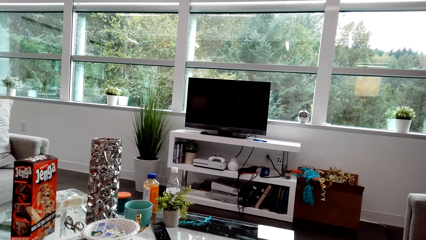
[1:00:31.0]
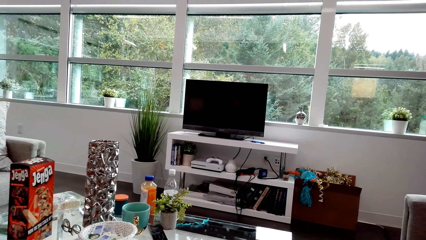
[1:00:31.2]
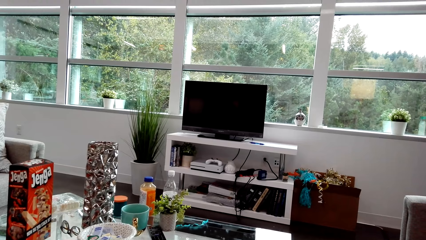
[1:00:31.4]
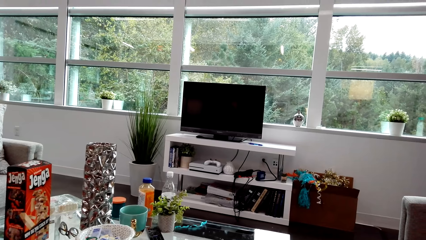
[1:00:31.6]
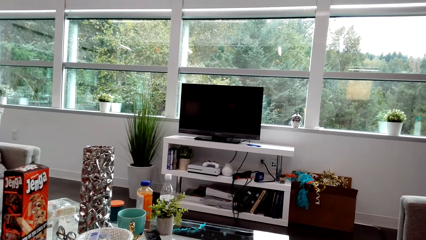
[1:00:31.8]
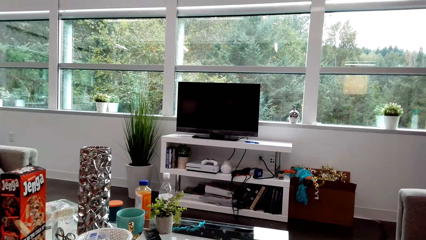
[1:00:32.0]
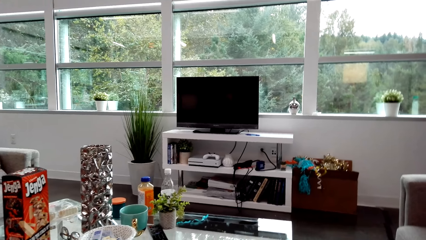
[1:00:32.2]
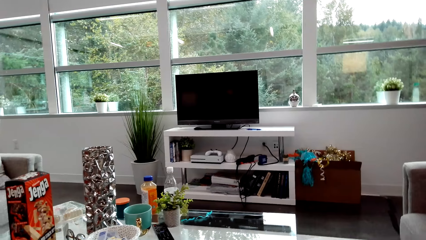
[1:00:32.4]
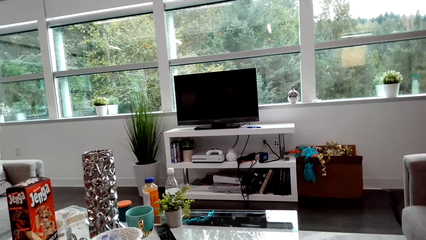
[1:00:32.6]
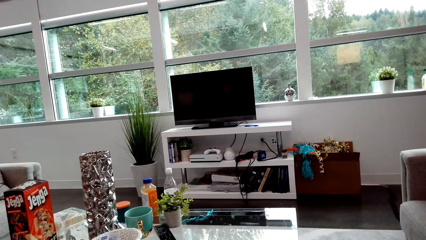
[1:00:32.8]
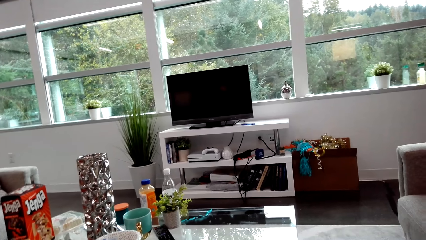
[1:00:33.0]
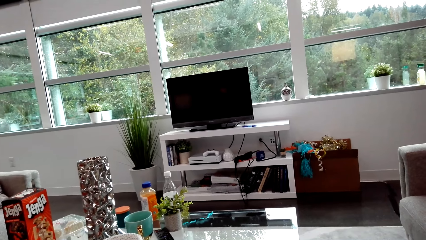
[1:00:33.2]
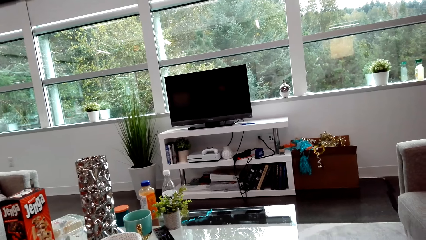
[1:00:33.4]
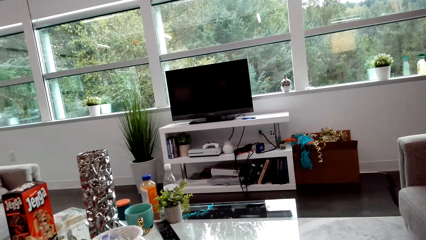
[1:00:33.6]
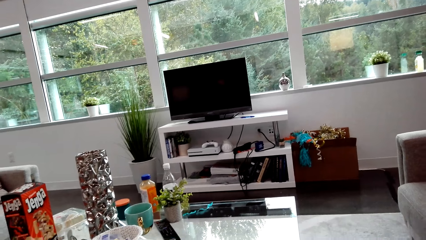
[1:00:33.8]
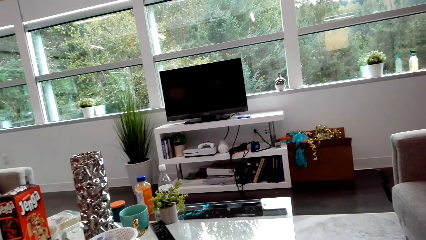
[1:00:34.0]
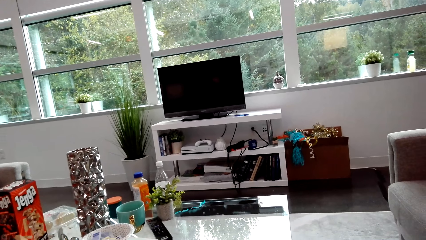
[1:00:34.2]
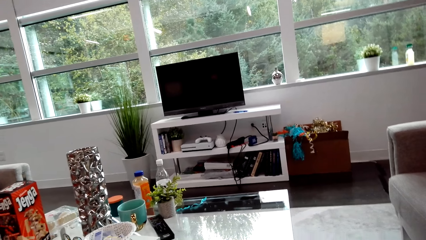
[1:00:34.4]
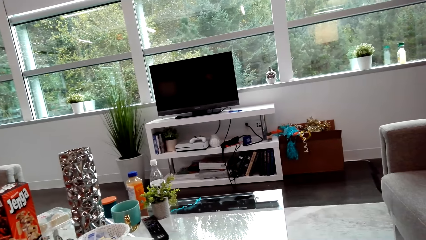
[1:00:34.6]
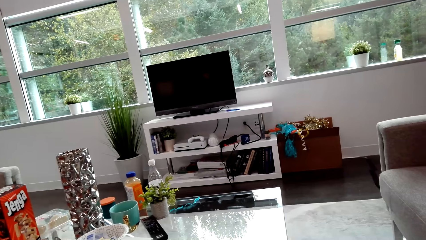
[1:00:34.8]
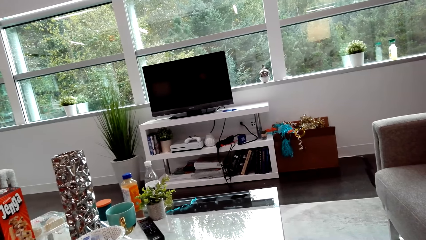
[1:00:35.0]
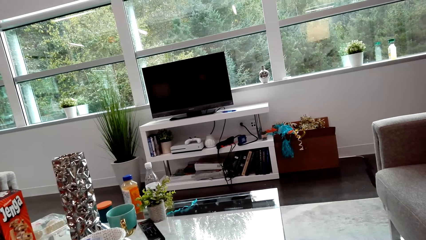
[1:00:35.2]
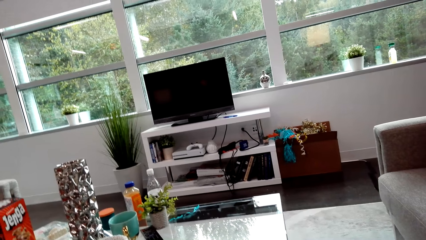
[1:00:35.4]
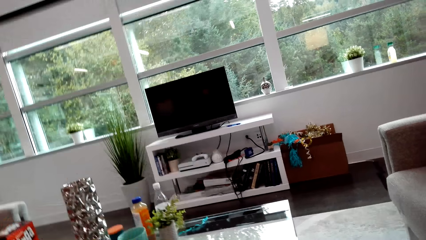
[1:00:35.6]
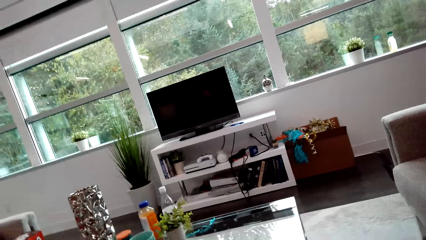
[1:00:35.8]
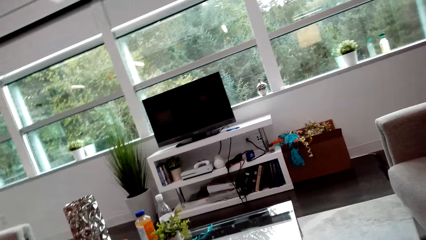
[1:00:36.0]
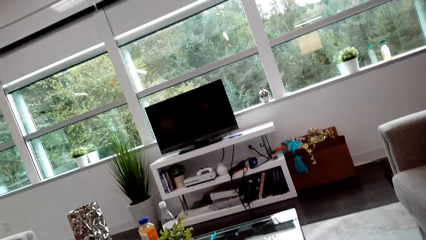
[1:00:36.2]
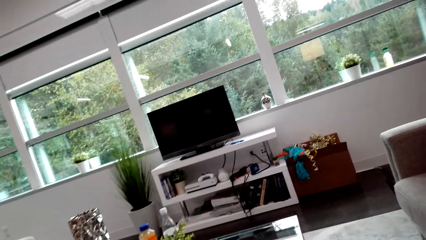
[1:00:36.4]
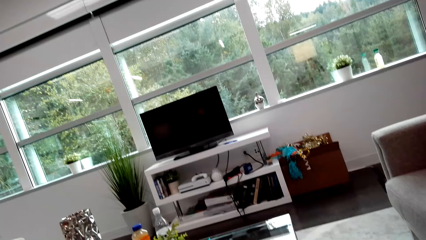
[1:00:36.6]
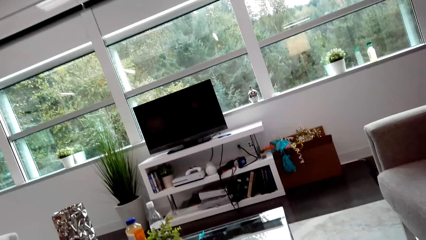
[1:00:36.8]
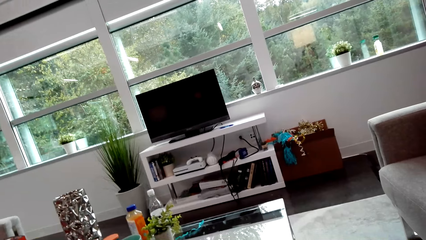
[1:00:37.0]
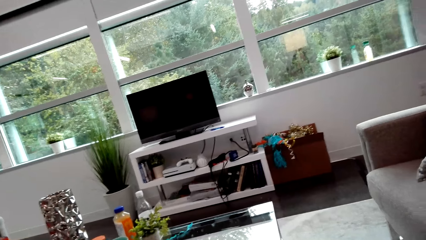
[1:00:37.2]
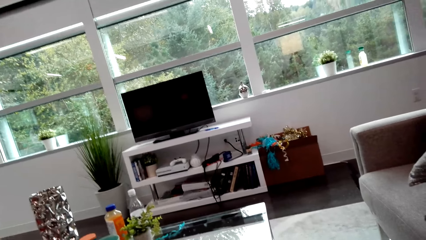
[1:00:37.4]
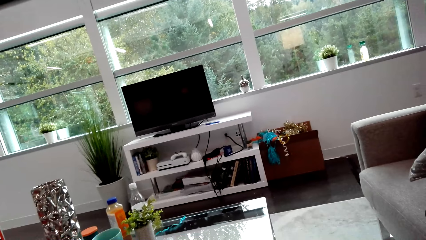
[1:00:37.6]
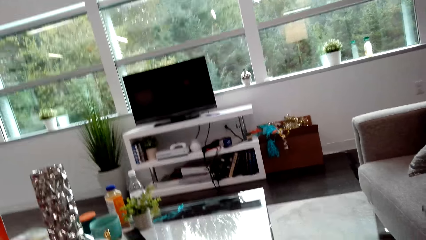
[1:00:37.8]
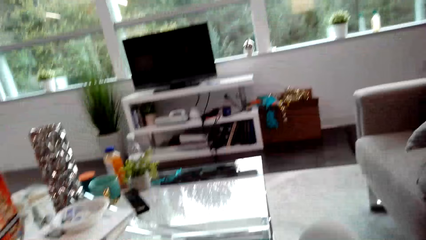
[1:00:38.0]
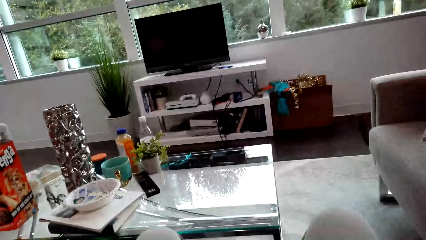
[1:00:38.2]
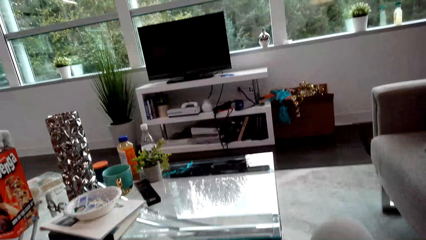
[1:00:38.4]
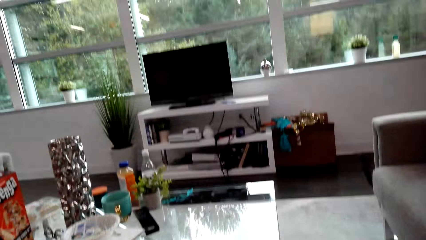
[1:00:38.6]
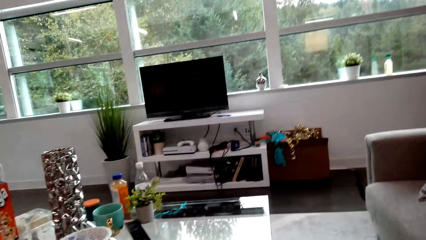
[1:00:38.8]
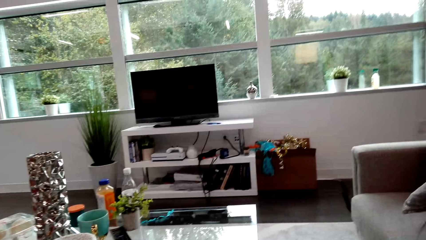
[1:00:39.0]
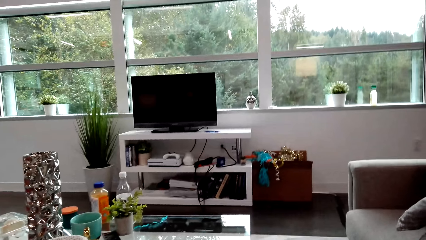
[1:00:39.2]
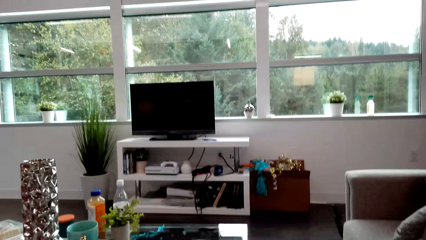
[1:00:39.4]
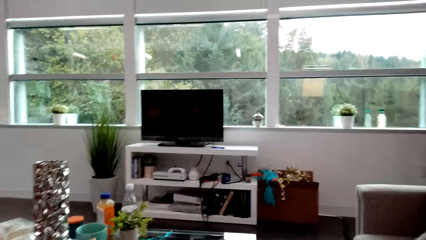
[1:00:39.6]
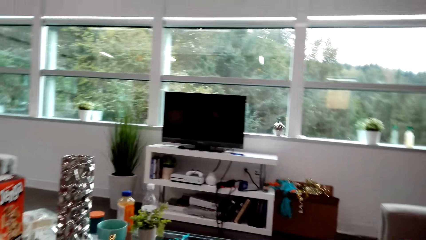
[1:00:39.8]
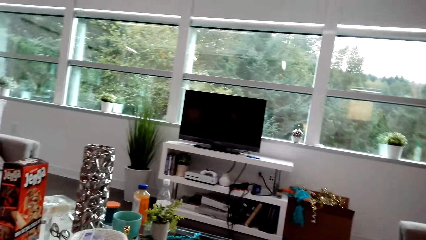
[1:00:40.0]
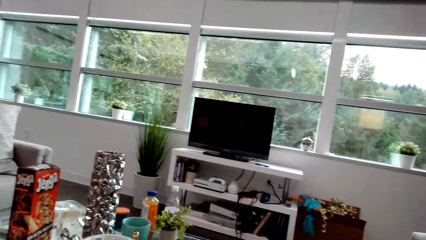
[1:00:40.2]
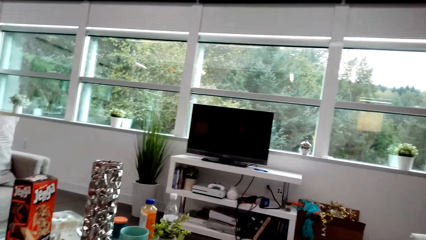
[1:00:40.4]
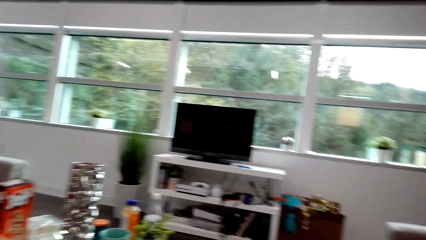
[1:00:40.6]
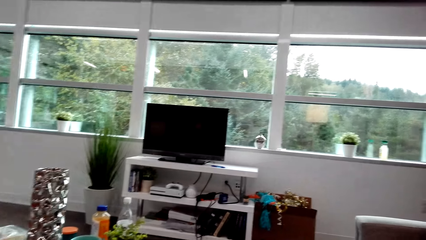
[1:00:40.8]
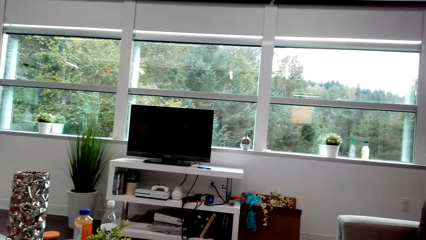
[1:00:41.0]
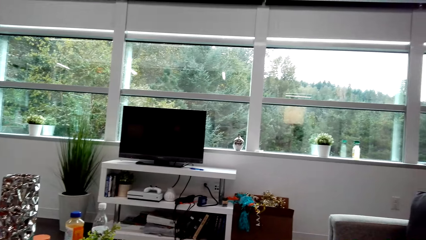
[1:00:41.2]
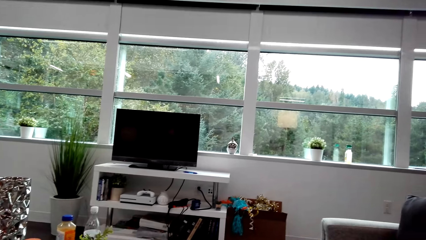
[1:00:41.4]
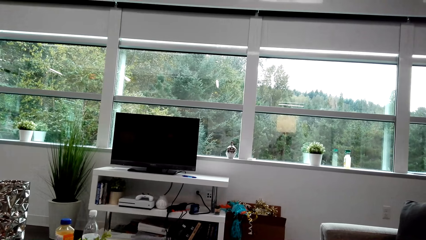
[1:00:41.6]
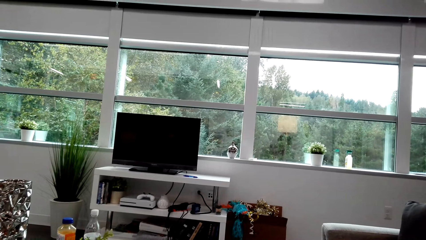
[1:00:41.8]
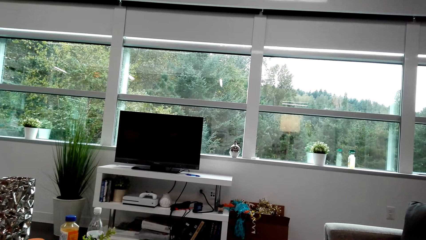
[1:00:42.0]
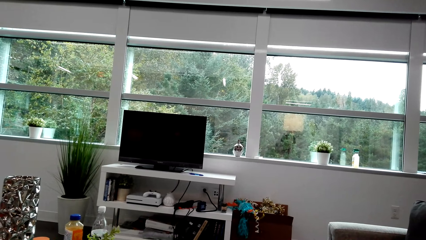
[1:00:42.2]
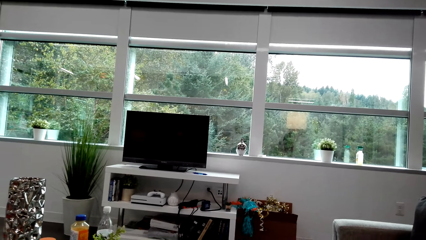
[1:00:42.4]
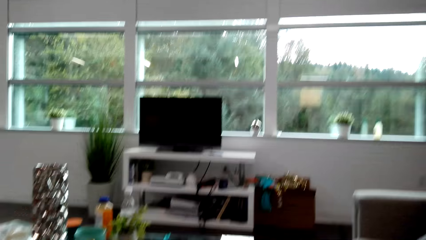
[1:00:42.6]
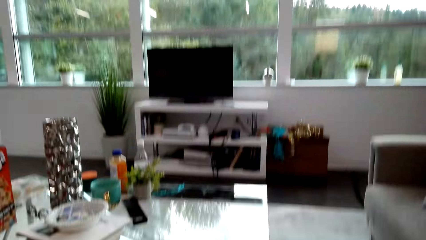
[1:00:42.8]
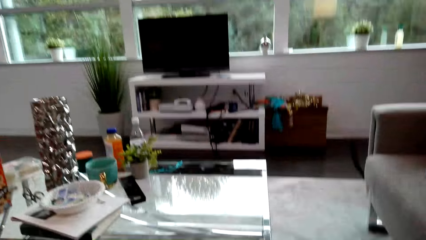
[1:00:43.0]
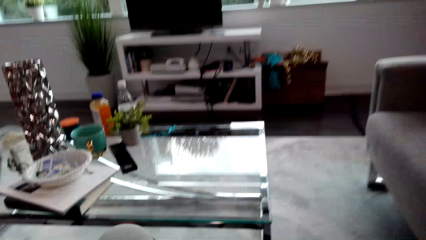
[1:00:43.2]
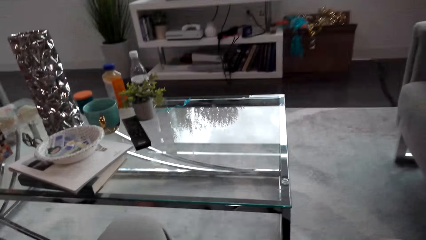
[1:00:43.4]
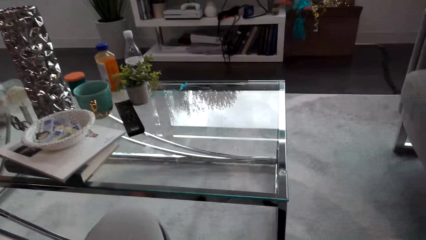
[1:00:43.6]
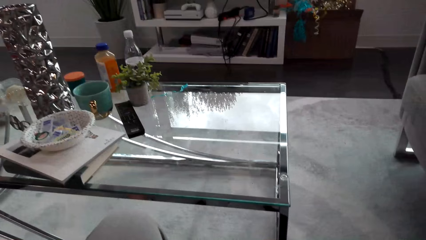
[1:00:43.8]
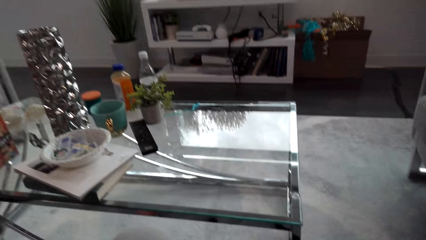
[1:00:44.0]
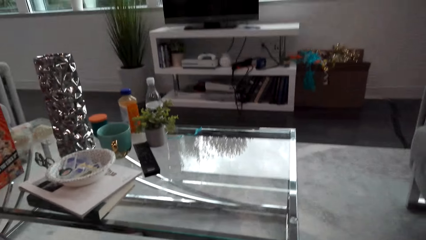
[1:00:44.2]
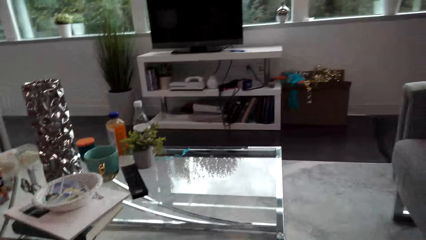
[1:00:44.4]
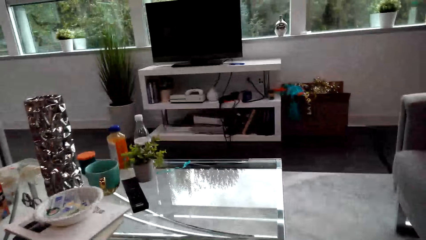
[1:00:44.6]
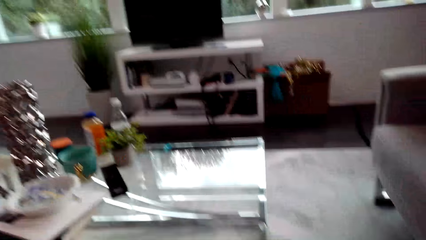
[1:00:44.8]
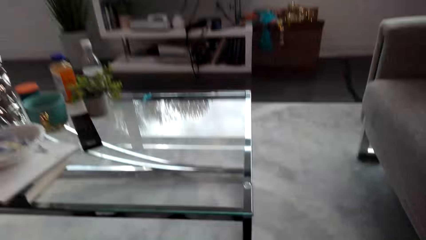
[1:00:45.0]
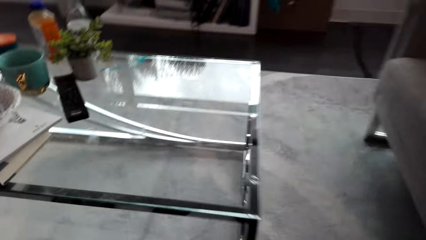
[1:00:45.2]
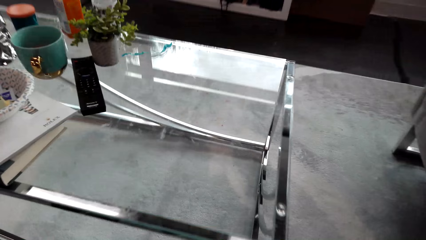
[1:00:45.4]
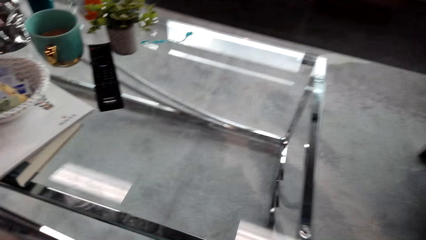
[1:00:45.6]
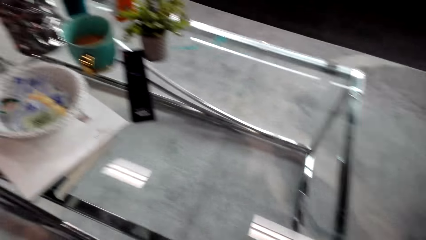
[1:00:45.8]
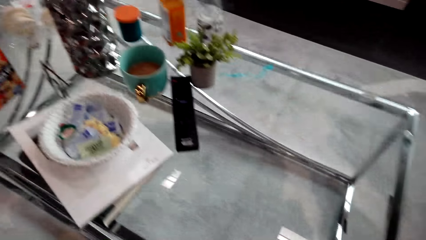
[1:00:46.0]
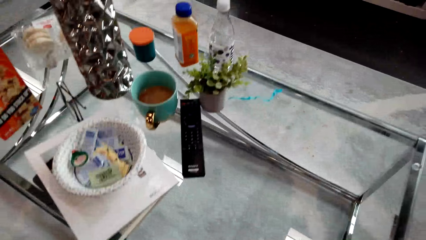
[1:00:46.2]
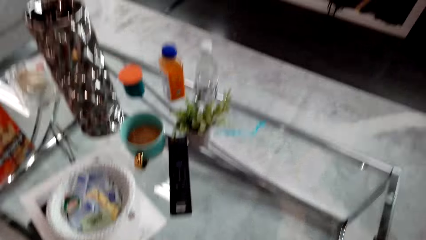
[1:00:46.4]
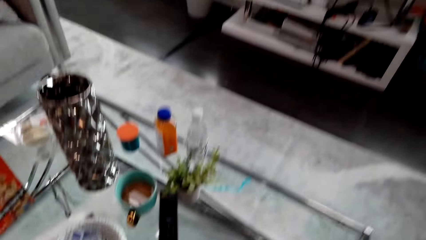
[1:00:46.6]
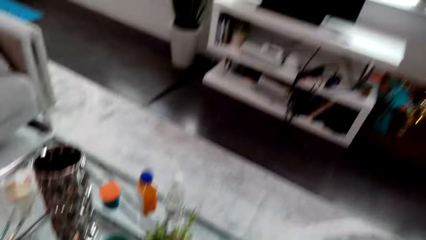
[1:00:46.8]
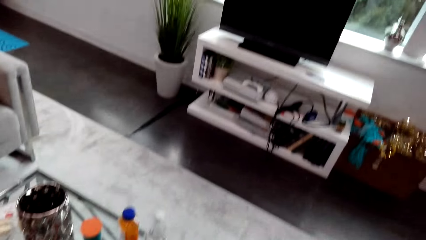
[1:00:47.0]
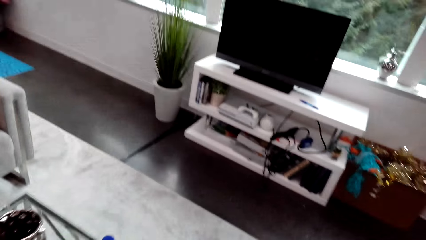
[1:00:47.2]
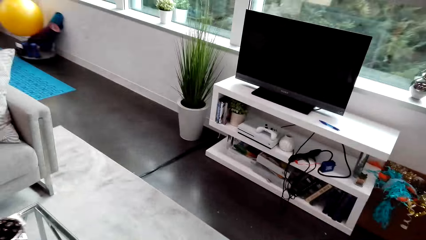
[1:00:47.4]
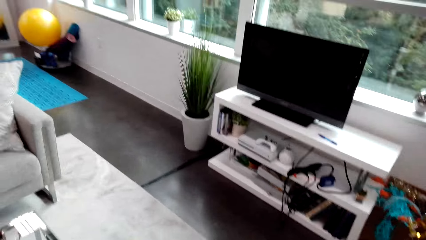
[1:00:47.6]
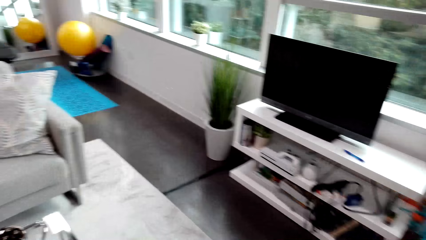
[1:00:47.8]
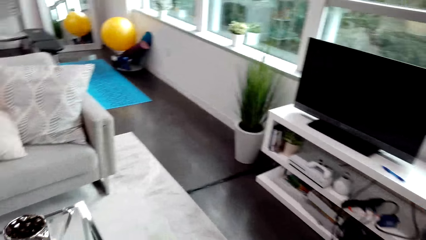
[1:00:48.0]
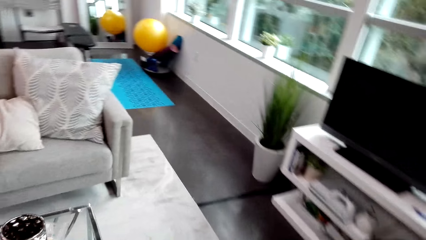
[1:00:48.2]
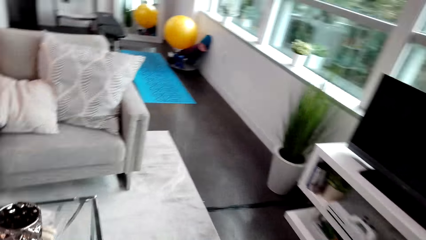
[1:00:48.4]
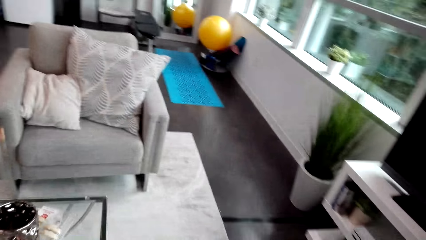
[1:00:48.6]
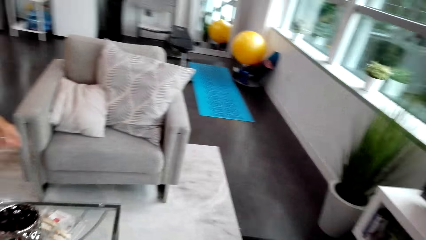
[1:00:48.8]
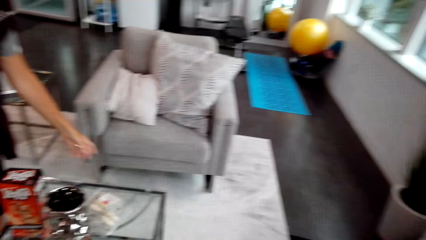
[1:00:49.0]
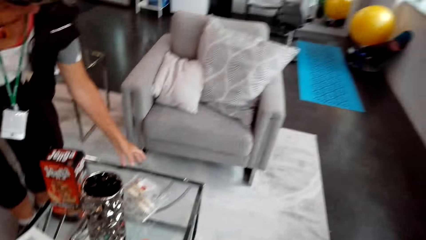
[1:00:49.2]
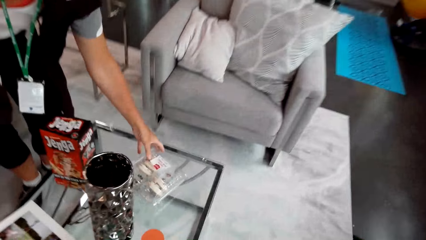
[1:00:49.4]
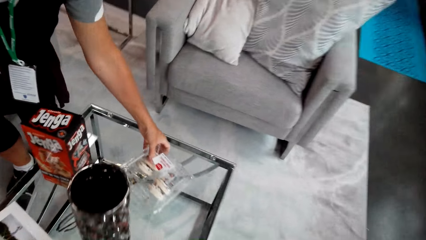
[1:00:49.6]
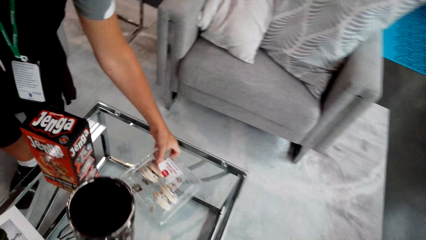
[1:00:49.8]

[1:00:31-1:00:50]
The camera wearer looks around. They dialogue with a lady. They walk around the room. The lady dialogues with the camera wearer. The camera wearer looks around. They dialogue with the lady. They turn around.
